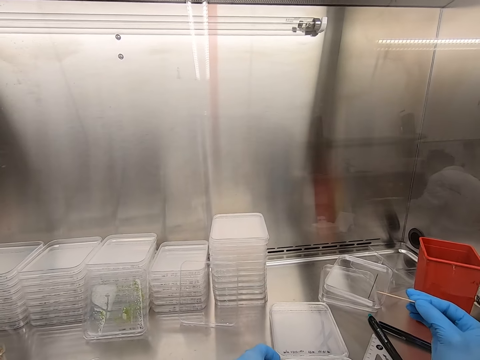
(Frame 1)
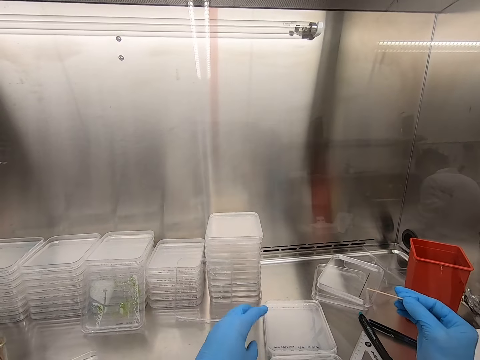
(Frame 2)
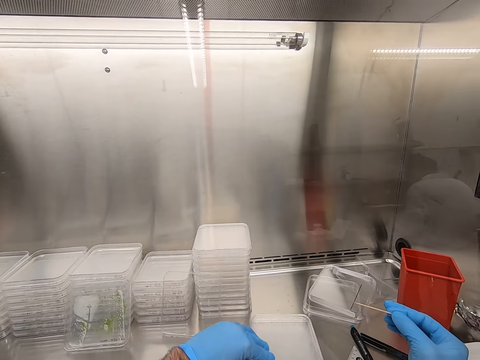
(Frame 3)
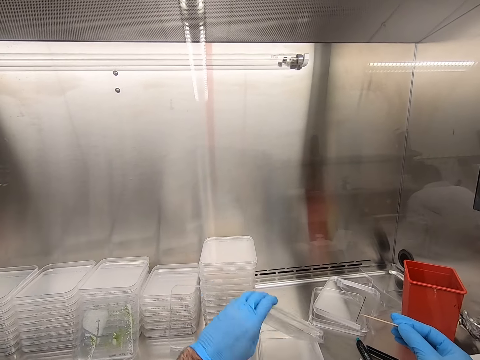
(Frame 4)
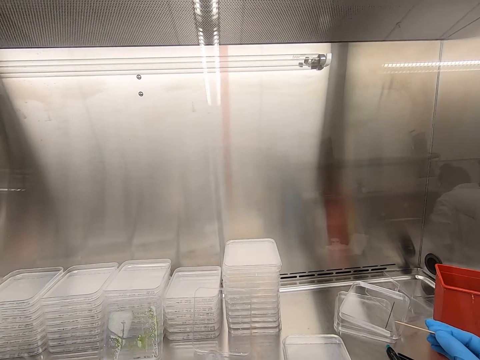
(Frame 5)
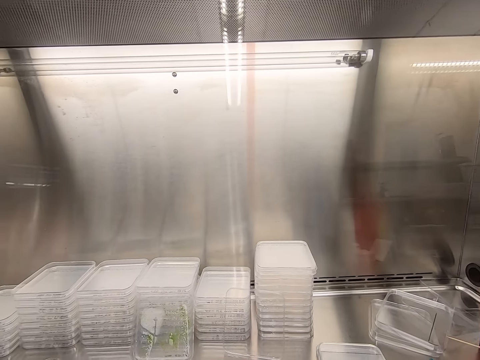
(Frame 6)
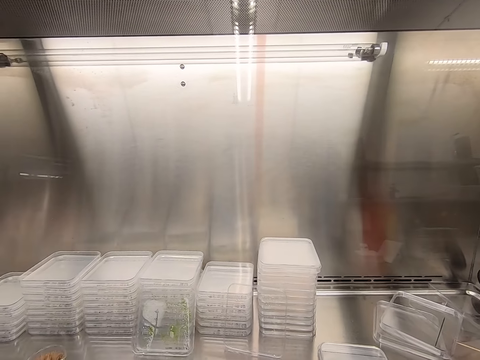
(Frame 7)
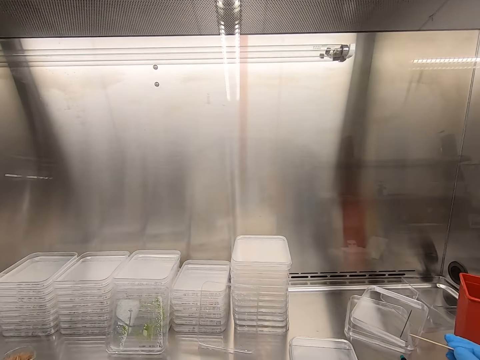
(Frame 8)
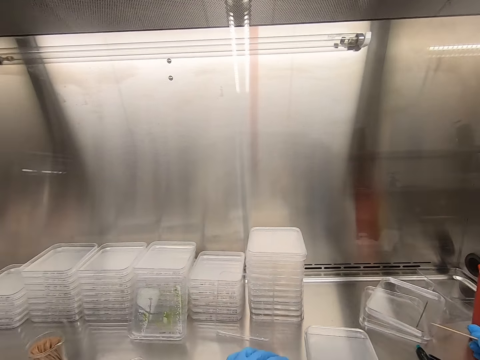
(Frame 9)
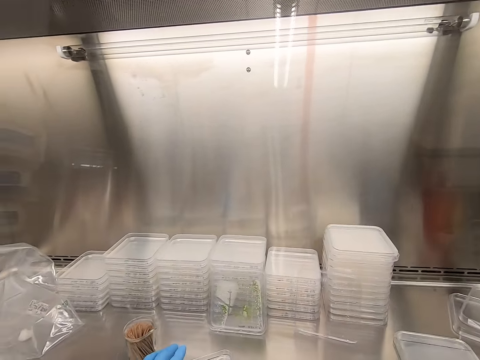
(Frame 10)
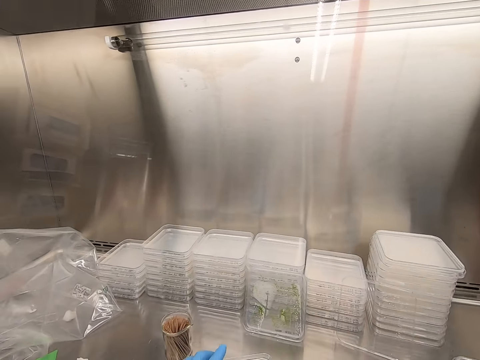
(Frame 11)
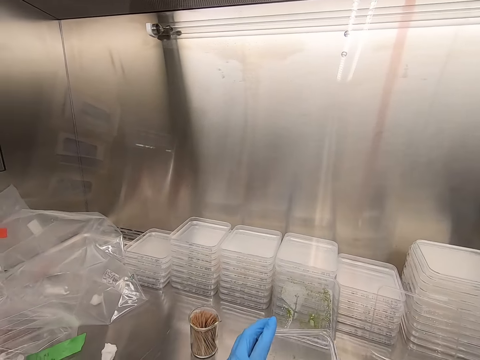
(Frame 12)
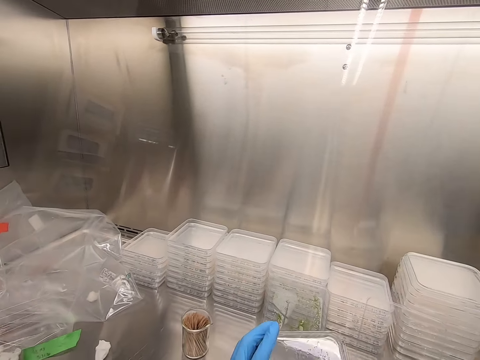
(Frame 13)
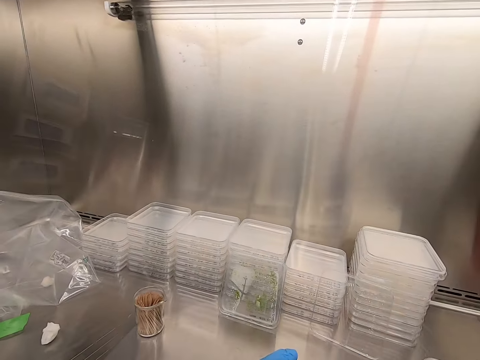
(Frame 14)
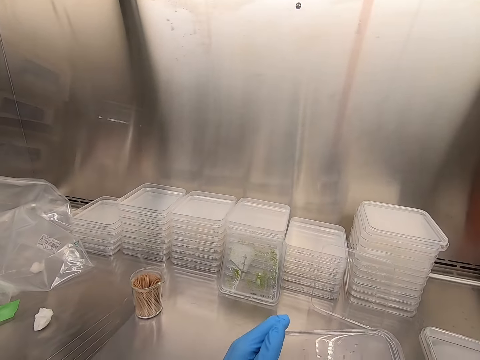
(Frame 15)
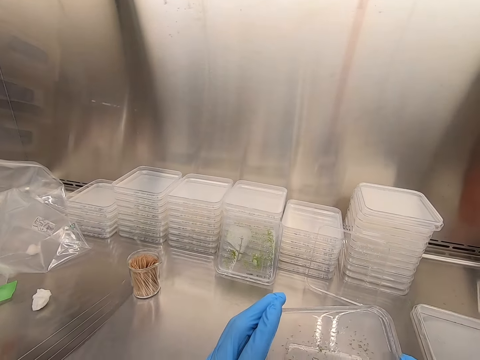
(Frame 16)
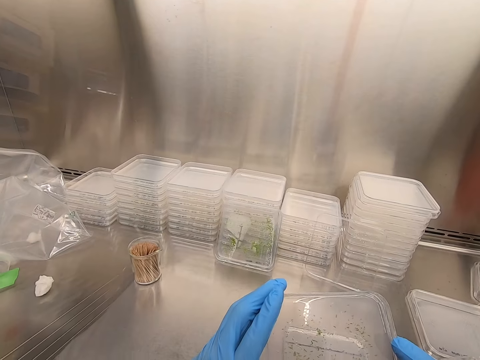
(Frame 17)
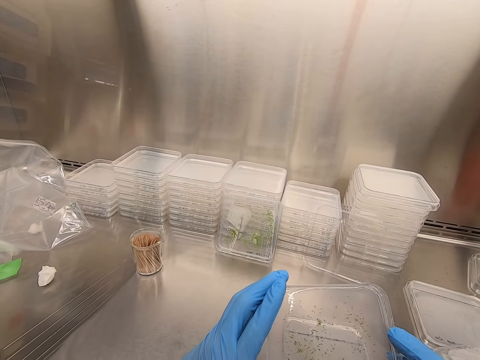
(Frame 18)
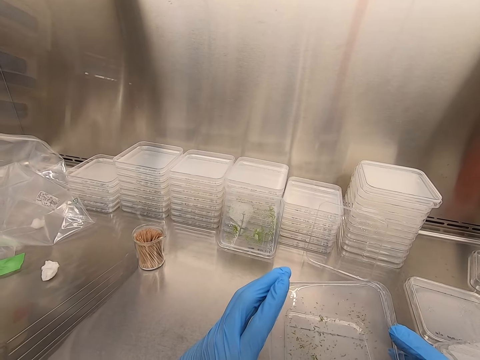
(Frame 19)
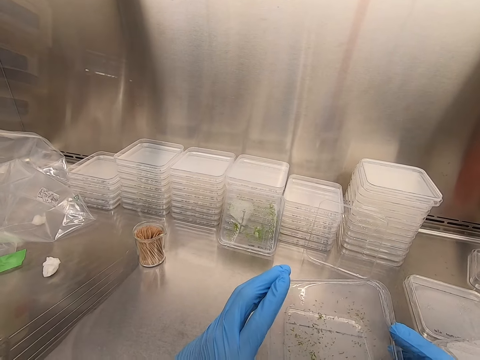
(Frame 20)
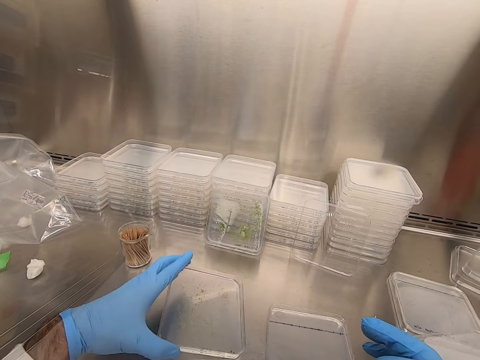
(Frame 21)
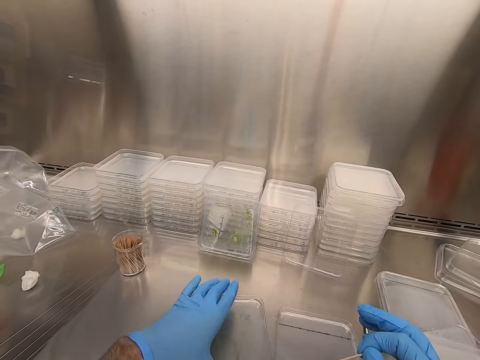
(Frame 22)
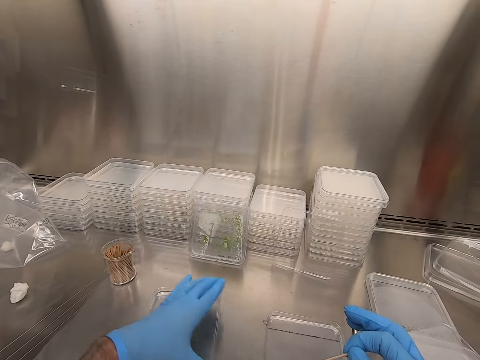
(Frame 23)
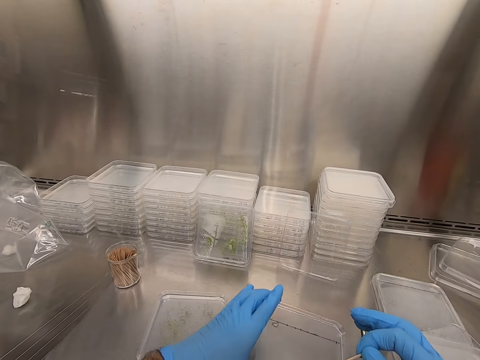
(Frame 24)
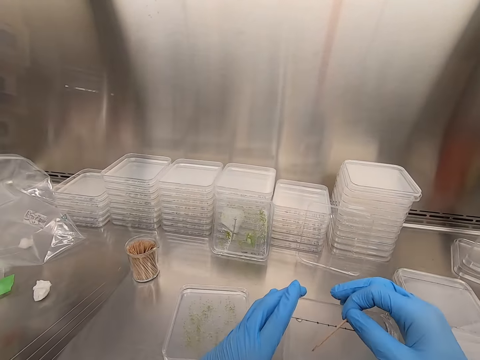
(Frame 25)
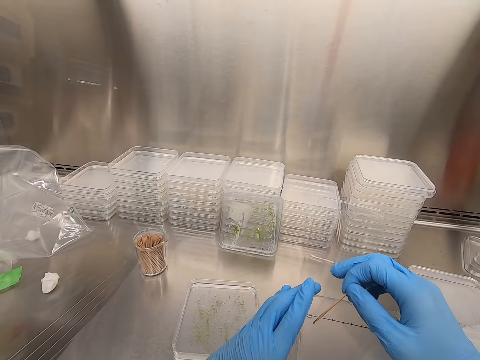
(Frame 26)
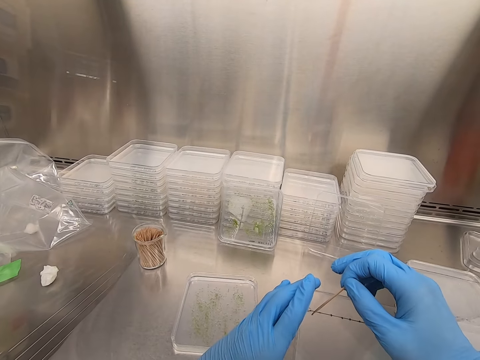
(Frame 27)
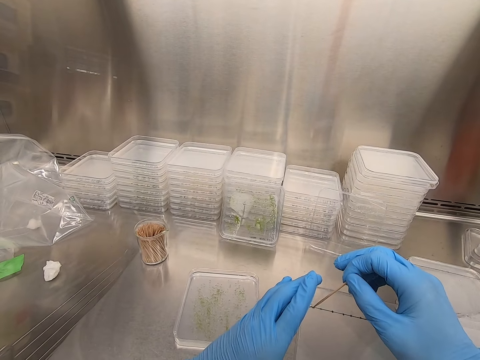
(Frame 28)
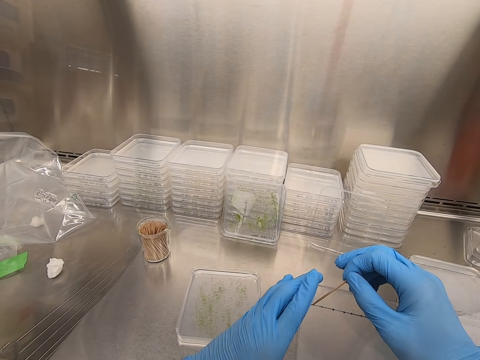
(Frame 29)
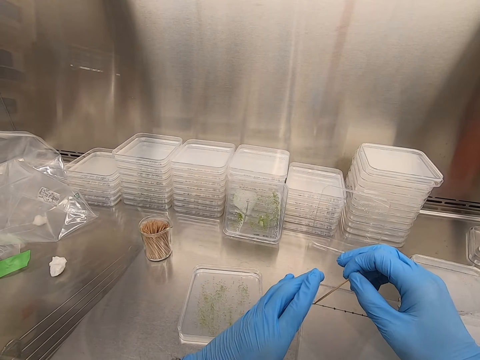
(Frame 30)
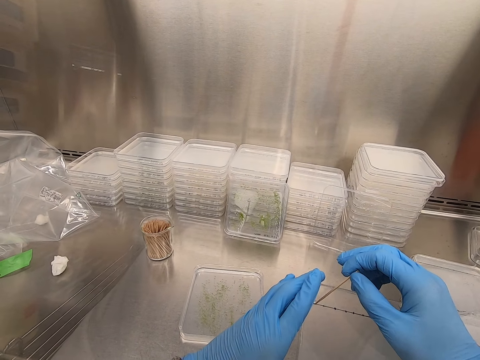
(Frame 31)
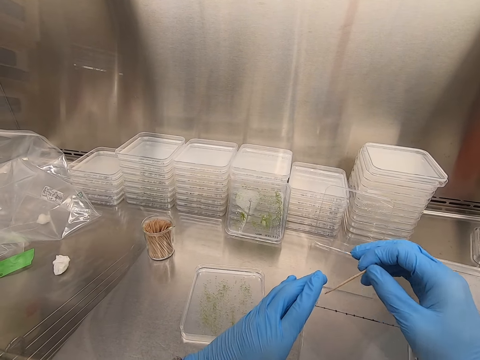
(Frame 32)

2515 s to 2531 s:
The camera wearer picks up a plastic flat tin or acrylic sheet. They pick up the plastic flat tin again. They place the plastic flat tin on the steel bench. They pick up the plastic flat tin. They remove particles from the acrylic sheet. They put something on the tin.

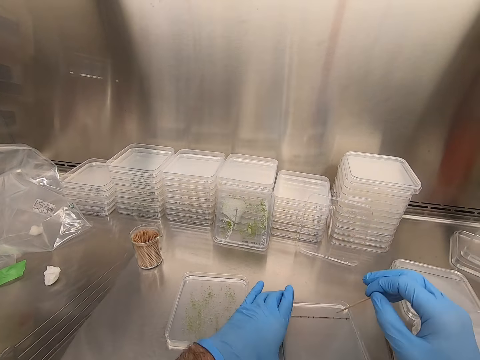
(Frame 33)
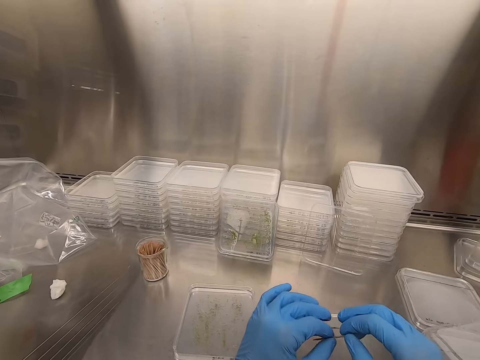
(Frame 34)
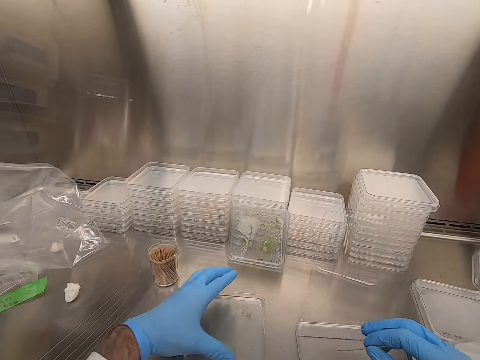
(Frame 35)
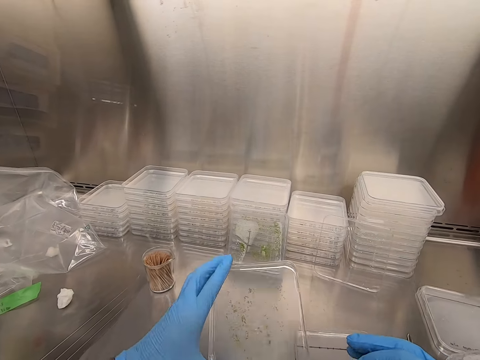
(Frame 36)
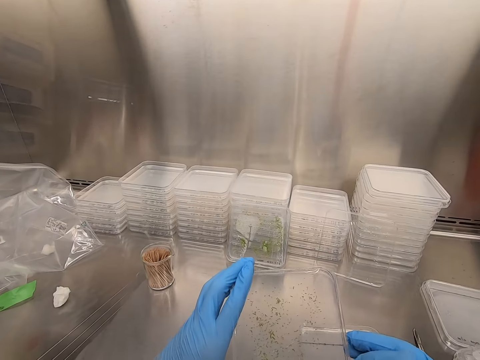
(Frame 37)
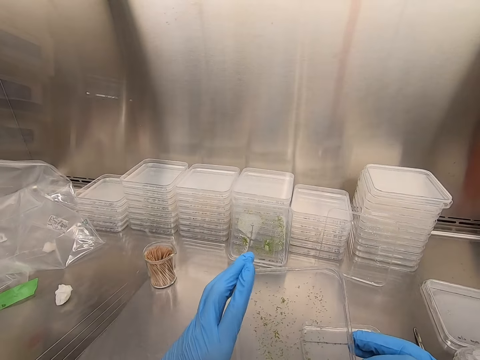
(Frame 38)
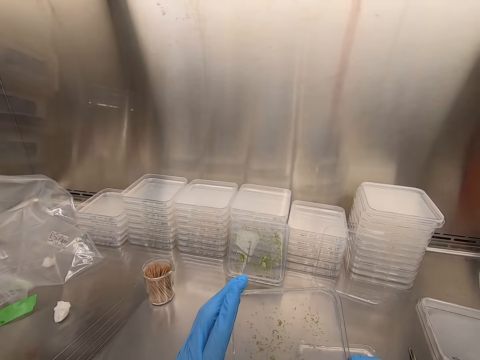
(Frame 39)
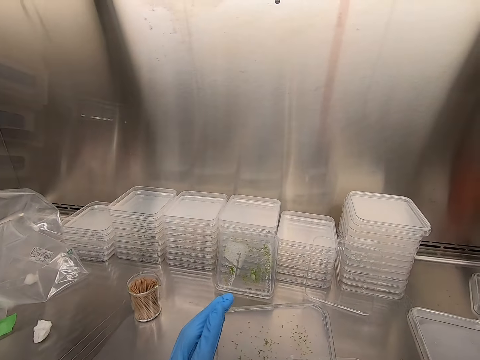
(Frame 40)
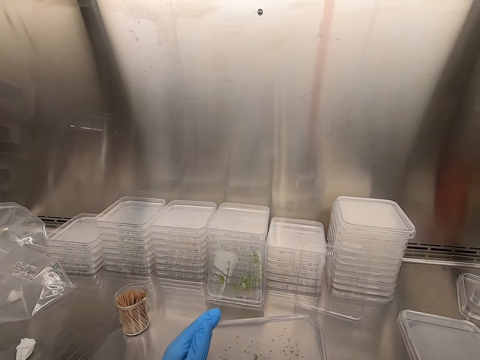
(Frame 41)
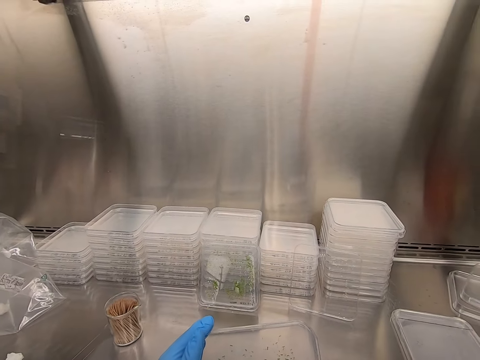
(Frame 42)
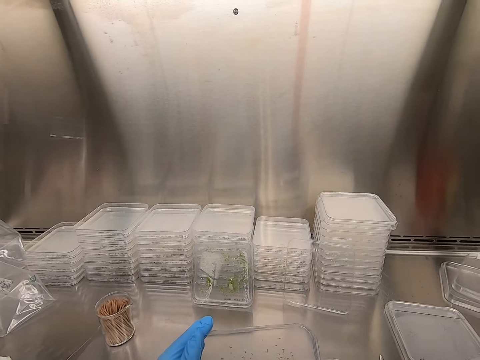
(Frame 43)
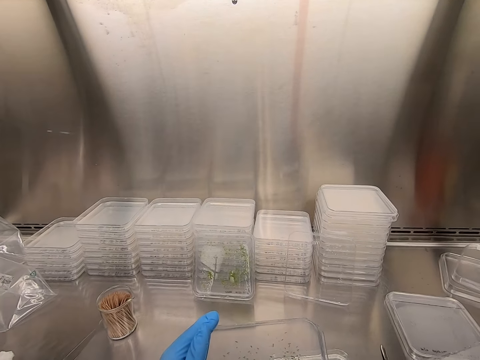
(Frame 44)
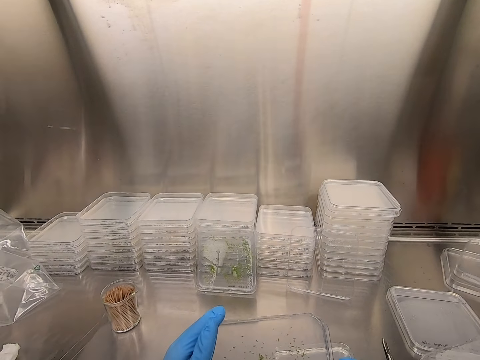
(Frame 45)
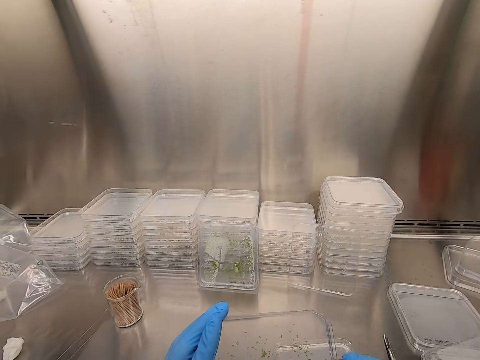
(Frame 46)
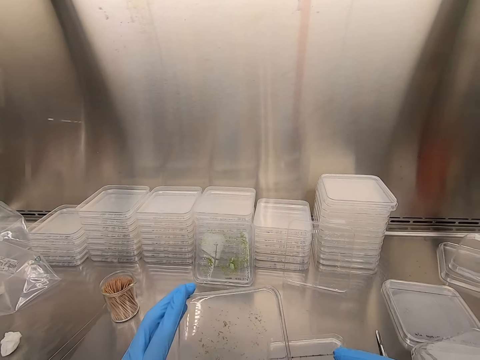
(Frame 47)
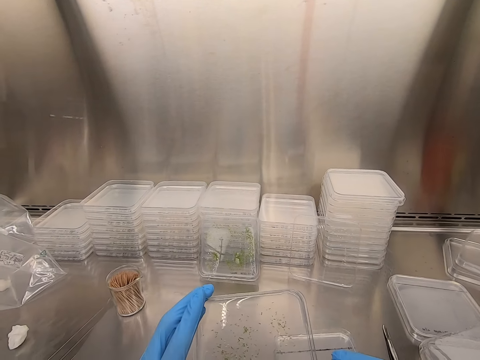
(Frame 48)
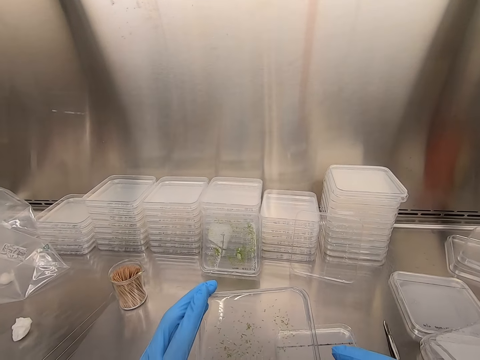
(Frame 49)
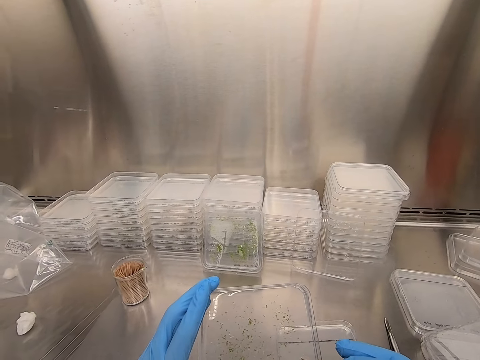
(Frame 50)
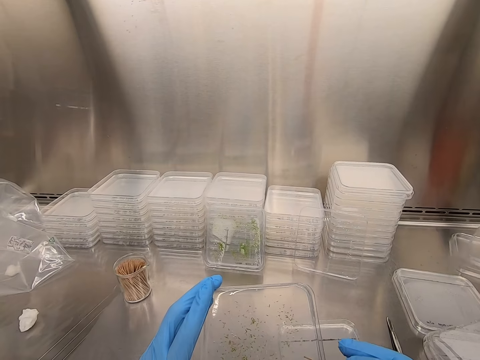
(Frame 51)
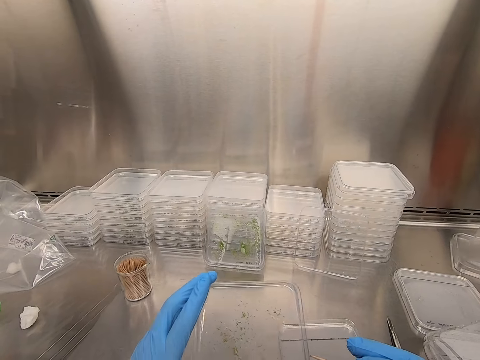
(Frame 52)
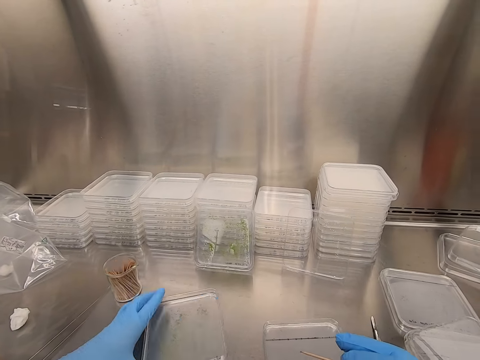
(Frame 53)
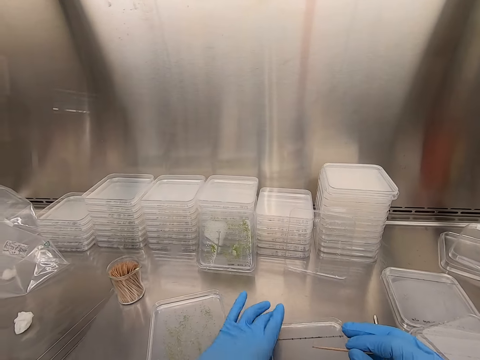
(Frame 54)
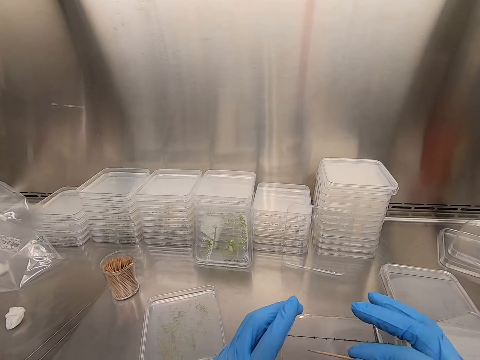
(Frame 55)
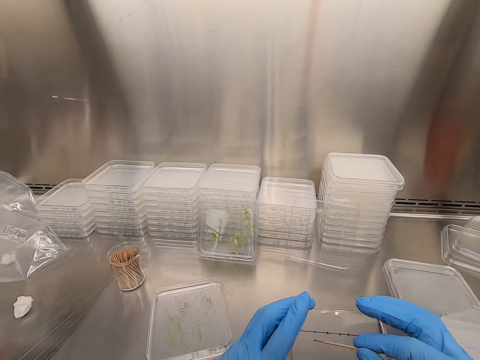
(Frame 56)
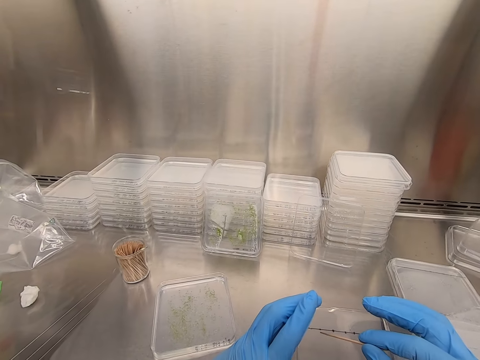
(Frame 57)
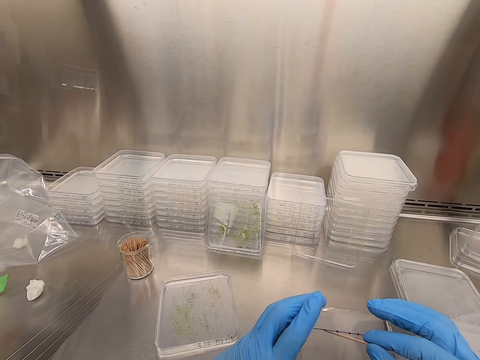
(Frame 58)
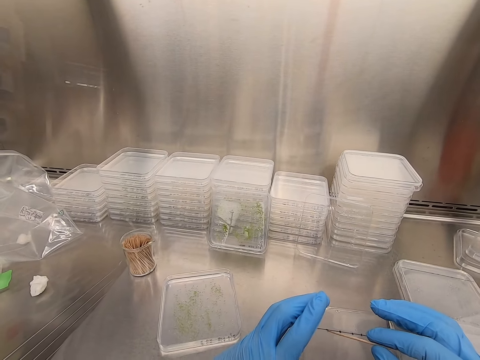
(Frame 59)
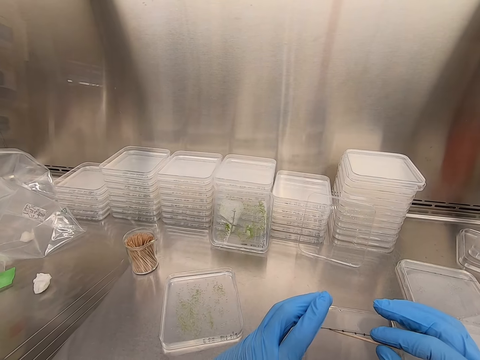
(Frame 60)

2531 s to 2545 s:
The camera wearer places the plastic flat tin or acrylic sheet on the steel bench. They pick up the plastic flat tin. They pick particles from the acrylic sheet. They place the plastic flat tin on the steel bench. They pick up the plastic flat tin. They put something on the tin.
